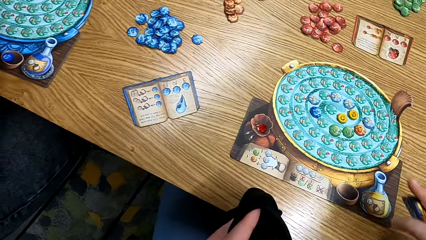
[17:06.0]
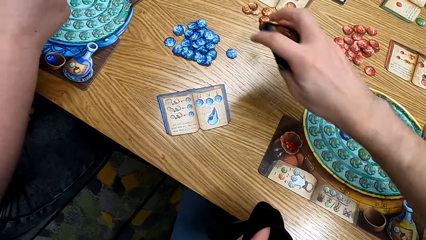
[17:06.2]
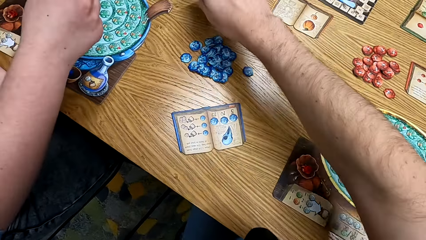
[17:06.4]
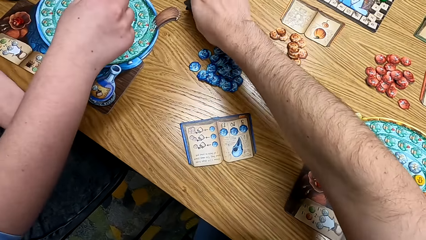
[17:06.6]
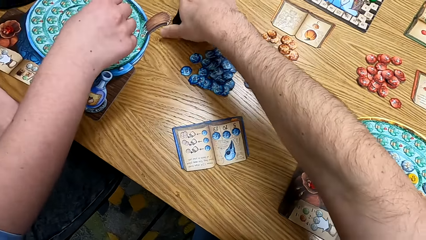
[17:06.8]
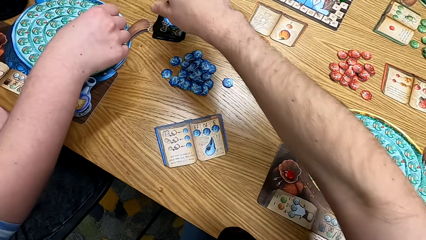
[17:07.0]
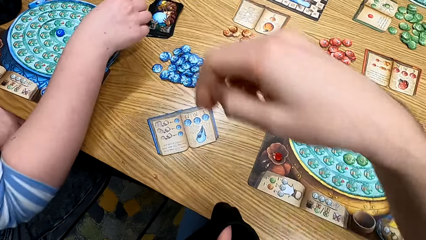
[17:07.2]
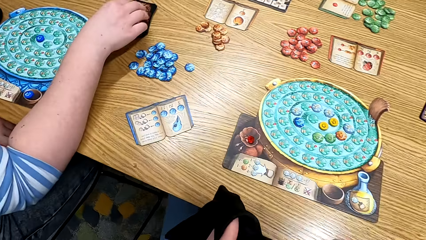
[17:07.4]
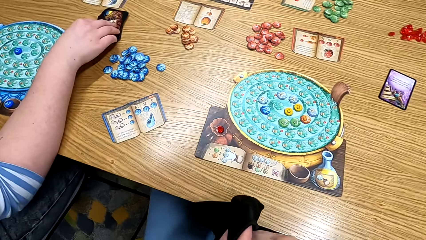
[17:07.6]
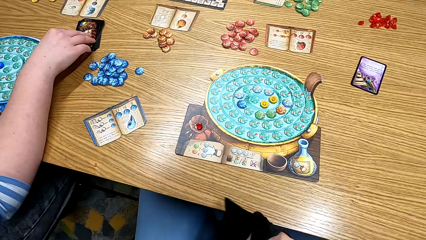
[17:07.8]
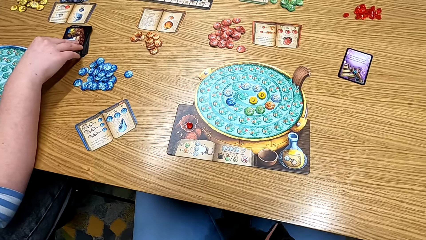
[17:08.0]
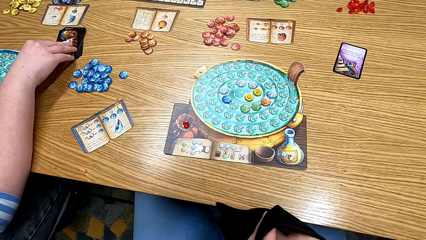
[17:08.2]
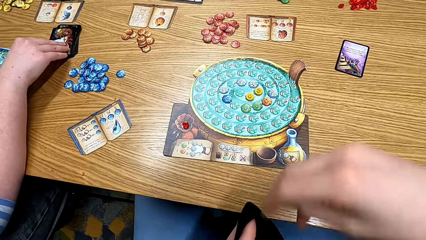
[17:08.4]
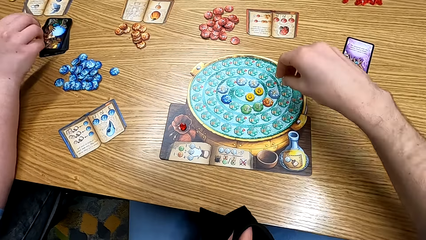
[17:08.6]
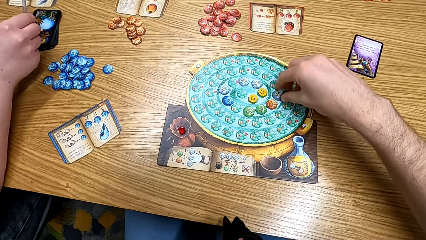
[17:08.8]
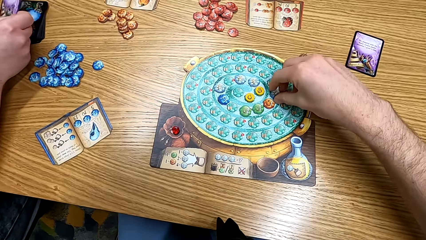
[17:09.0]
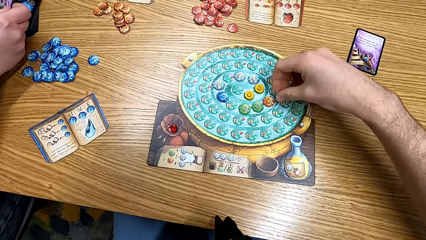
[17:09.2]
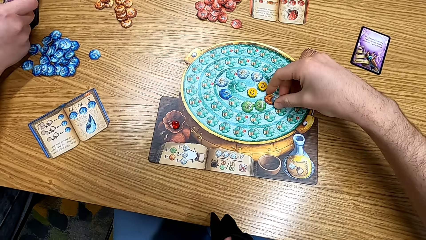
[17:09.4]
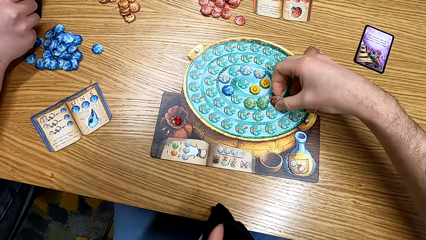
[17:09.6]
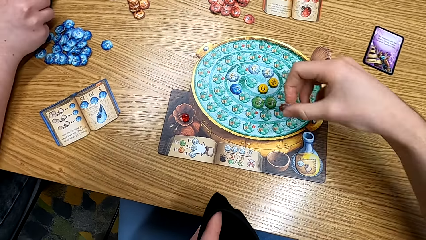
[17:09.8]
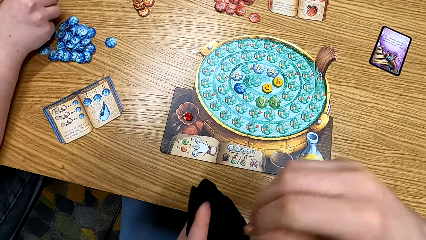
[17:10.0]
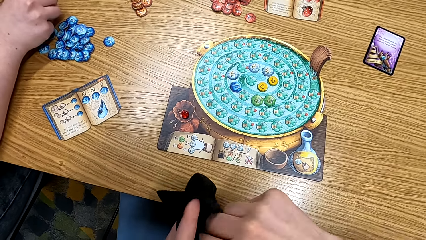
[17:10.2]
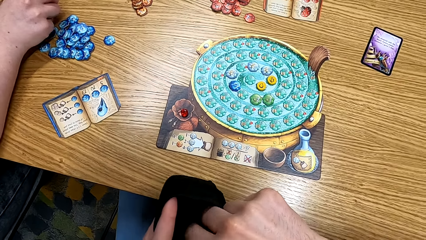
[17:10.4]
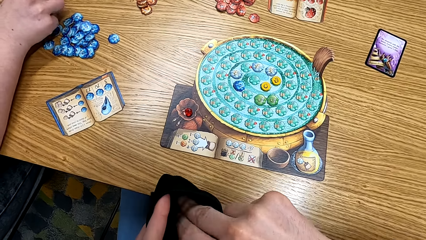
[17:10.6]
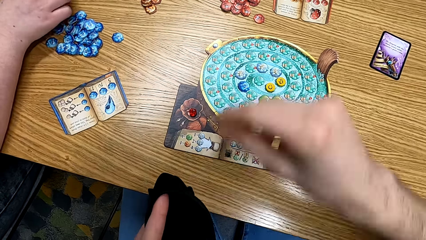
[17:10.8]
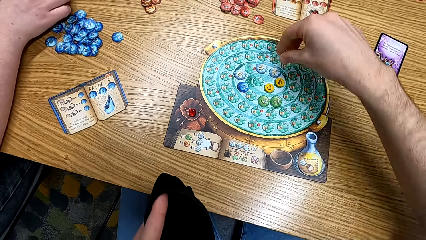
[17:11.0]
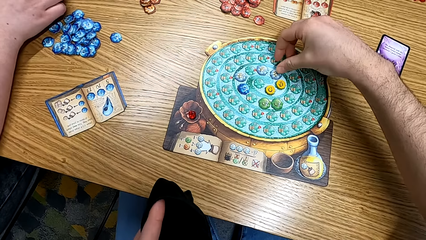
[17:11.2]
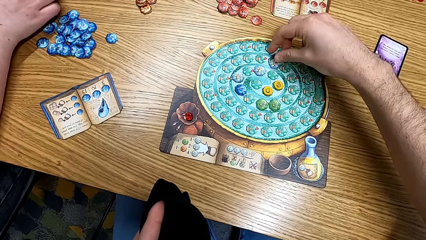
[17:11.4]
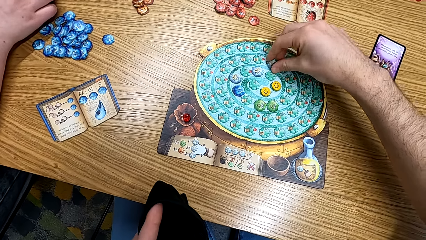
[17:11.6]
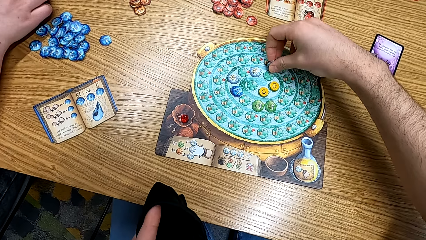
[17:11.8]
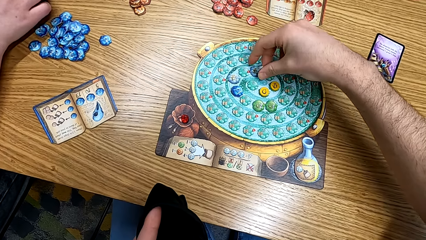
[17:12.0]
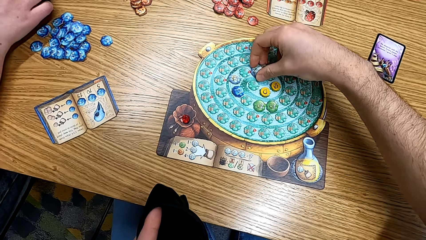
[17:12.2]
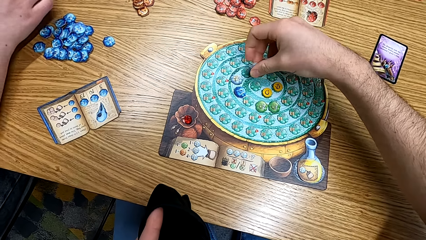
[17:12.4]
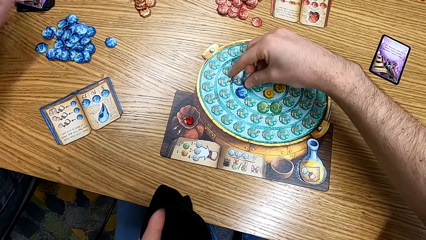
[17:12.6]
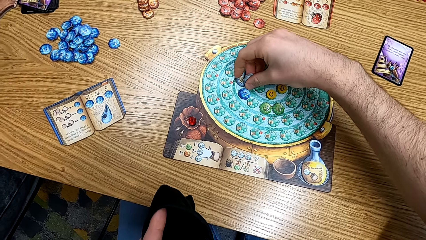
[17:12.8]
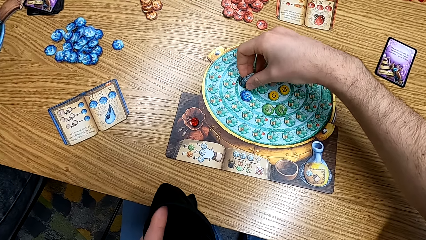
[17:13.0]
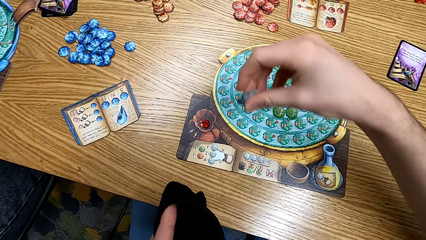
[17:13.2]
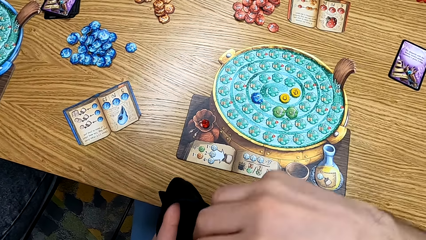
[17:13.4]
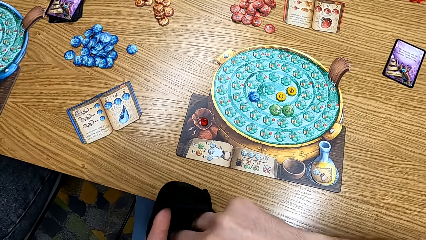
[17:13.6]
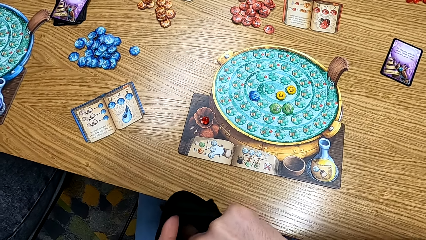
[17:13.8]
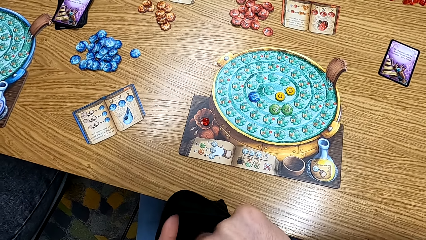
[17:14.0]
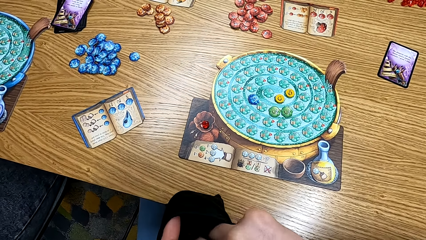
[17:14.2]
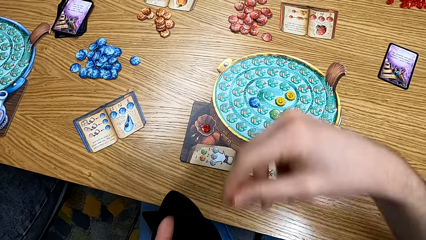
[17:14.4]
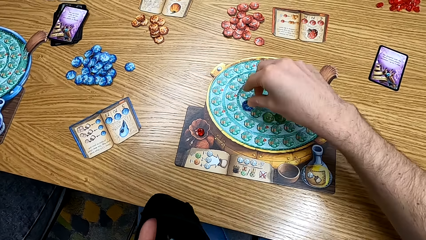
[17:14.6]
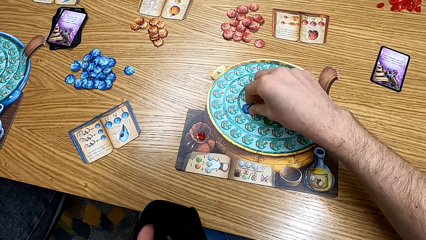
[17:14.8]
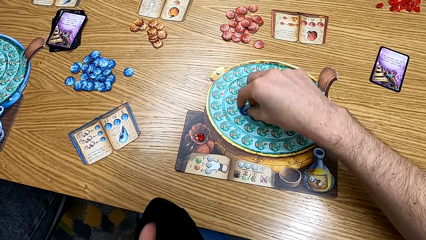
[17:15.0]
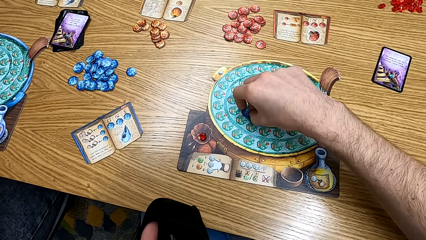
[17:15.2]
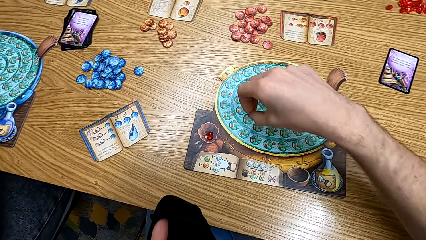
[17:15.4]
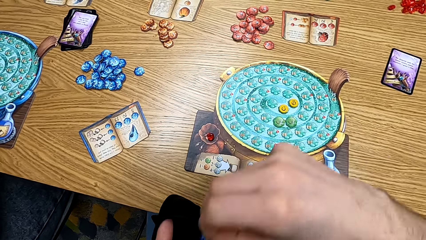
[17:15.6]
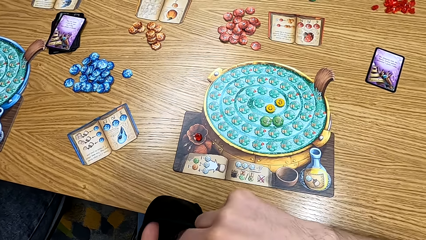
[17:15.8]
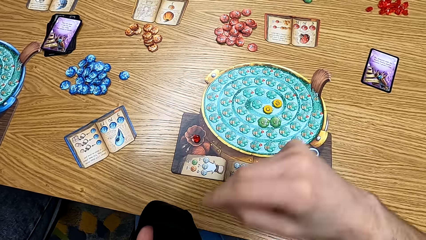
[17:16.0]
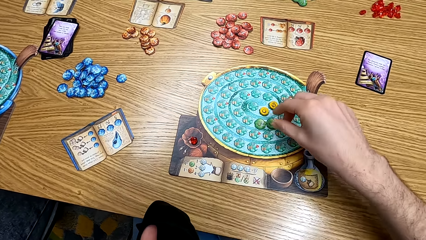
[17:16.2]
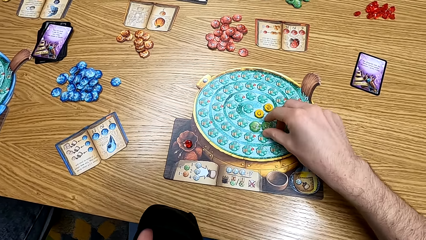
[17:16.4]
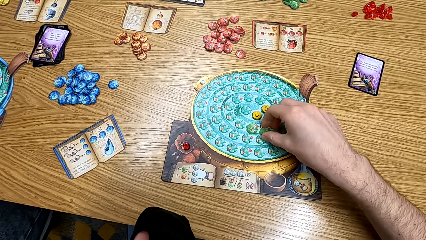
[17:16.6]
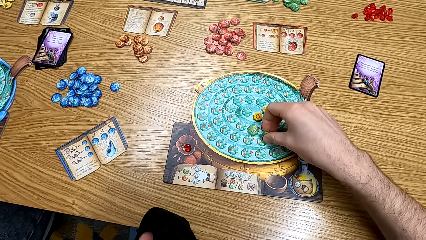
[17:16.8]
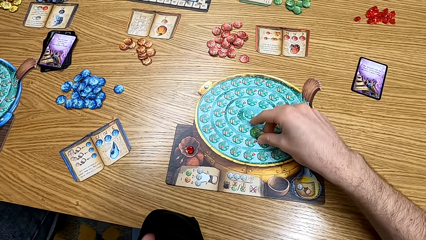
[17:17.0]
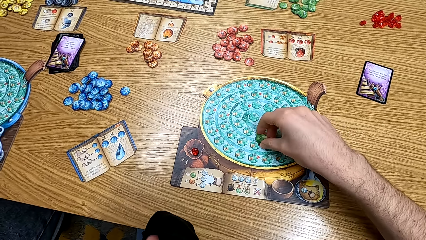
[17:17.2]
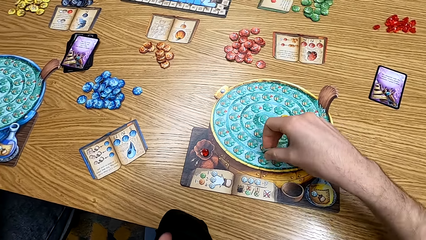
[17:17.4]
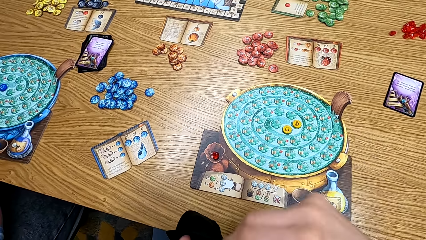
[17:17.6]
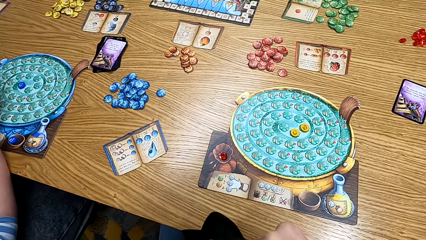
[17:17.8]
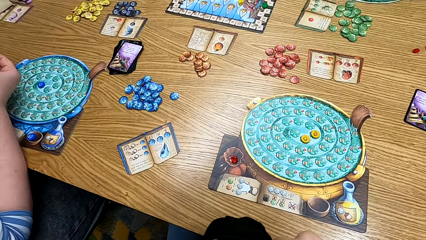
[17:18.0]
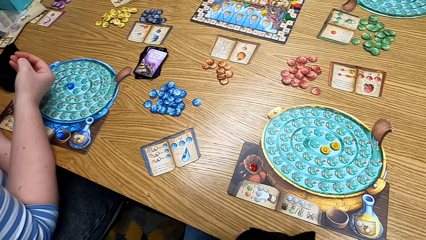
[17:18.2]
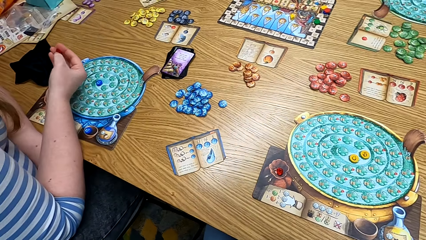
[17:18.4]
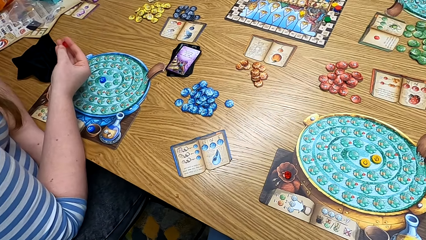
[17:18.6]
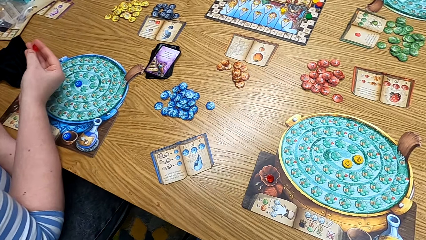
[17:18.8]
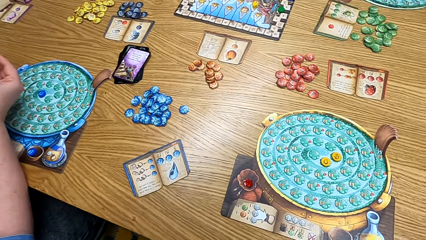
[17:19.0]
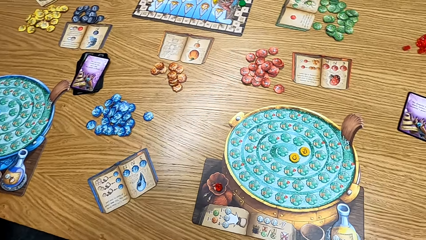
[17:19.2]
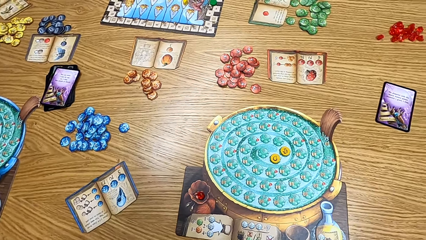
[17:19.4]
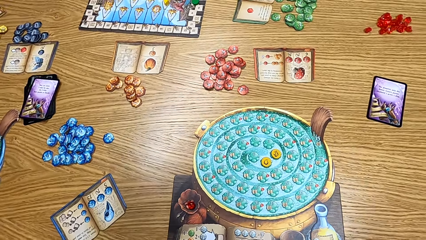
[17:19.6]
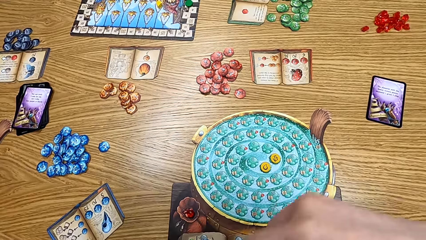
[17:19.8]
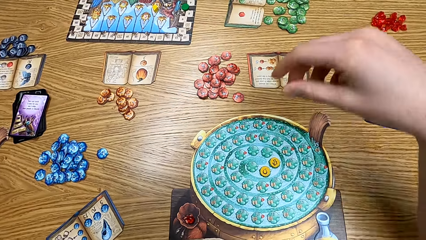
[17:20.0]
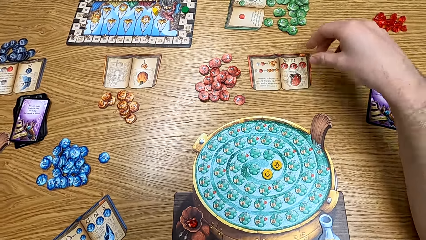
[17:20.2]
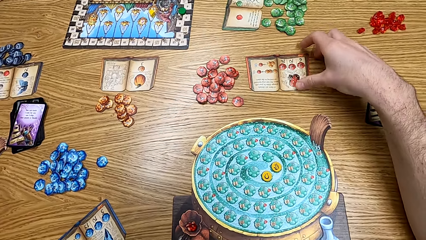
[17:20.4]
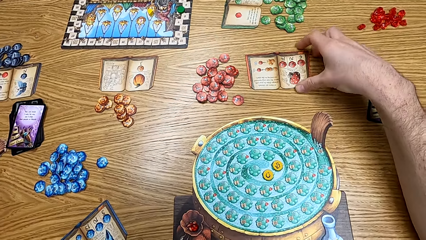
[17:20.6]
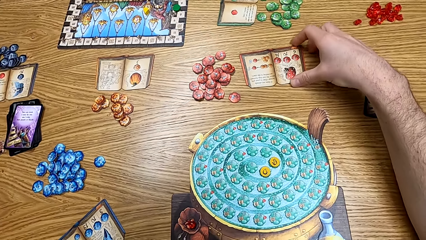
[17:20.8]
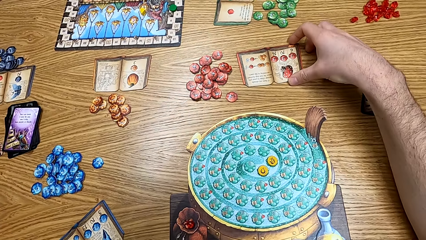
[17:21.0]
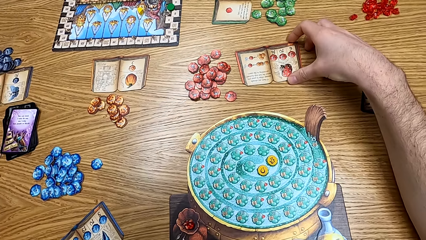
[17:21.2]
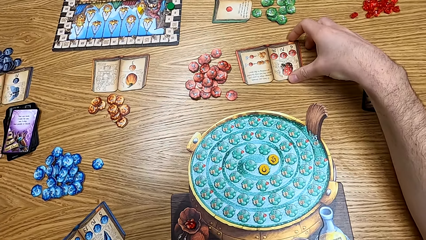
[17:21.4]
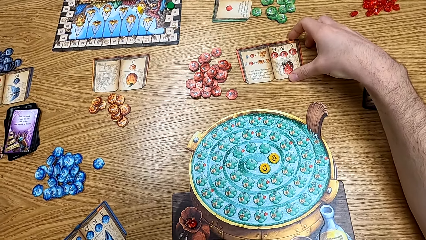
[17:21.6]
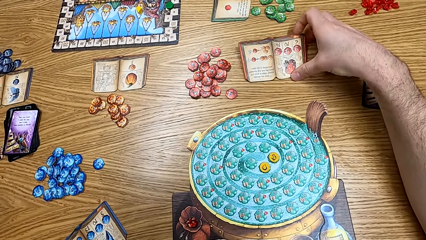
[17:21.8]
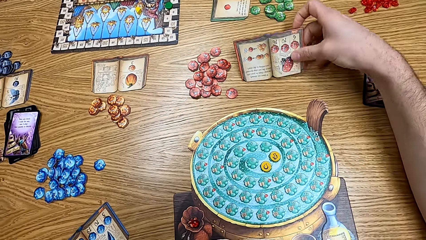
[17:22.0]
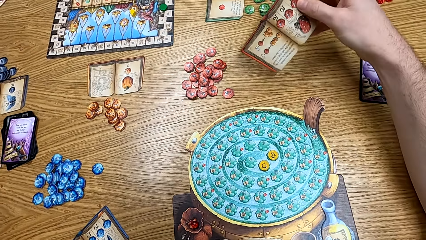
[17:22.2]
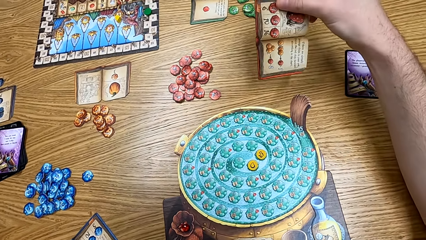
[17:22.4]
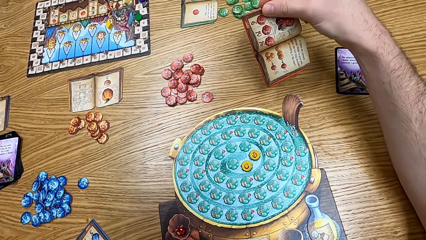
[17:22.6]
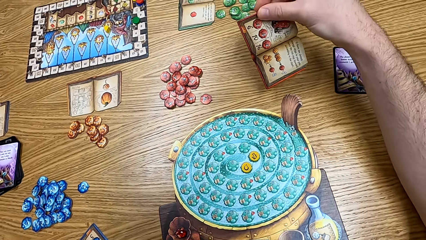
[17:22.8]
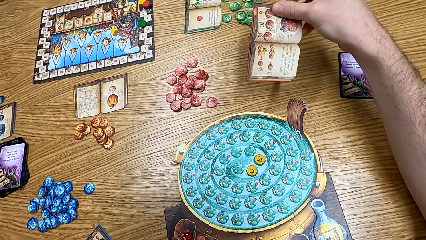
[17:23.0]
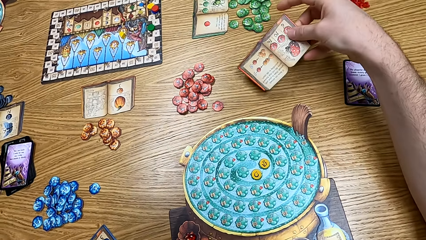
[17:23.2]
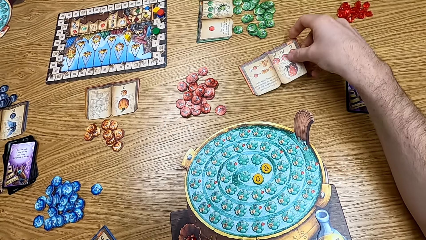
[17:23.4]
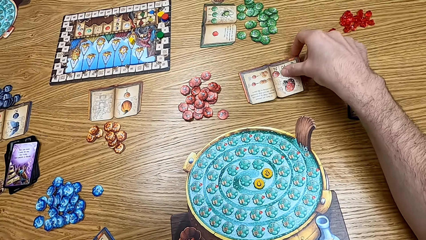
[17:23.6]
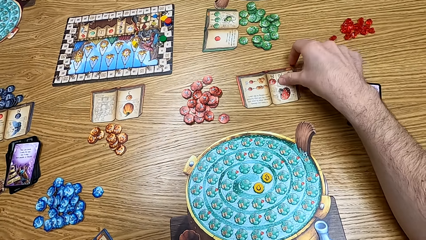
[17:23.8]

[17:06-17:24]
The camera wearer picks up the cards from the table and puts the card on the table. A lady turns the card. The camera wearer plays the game. They remove the token from the board, put the token on the bag, remove the token from the board, put the token on the bag, remove the token from the board, put the token on the bag, remove the token from the board and put the token on the bag. They check the manual book.
